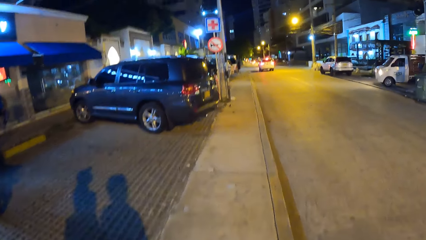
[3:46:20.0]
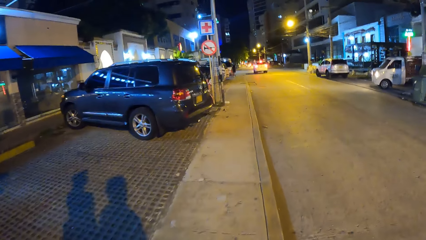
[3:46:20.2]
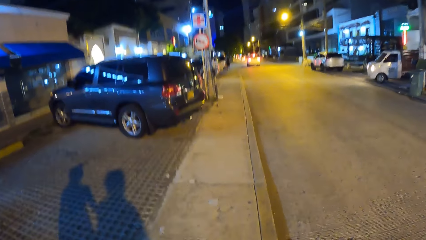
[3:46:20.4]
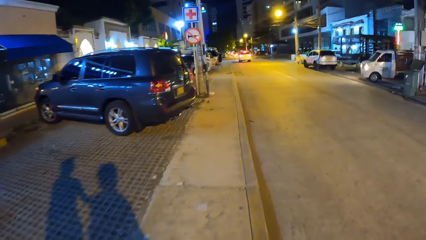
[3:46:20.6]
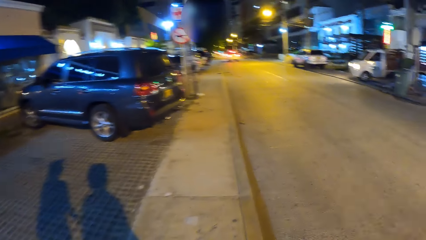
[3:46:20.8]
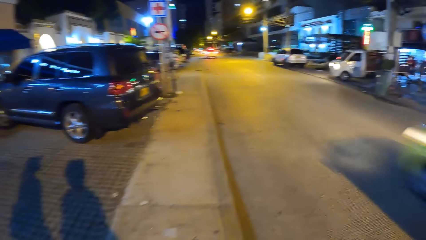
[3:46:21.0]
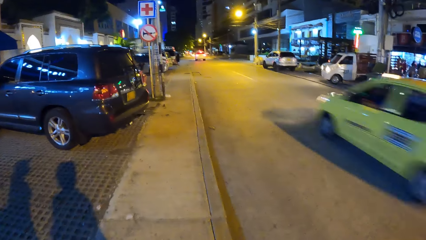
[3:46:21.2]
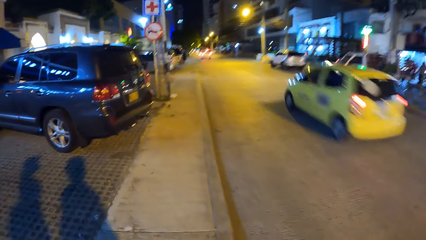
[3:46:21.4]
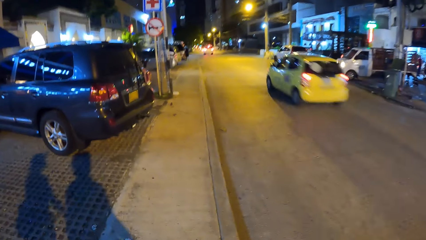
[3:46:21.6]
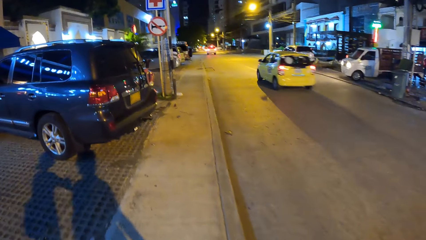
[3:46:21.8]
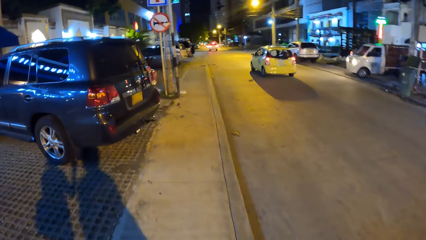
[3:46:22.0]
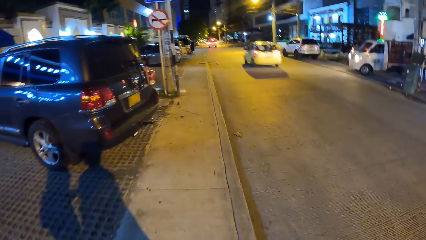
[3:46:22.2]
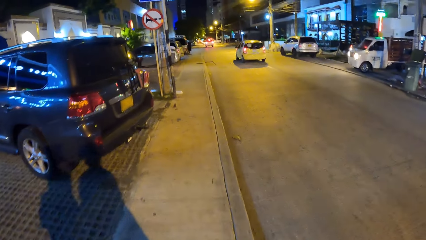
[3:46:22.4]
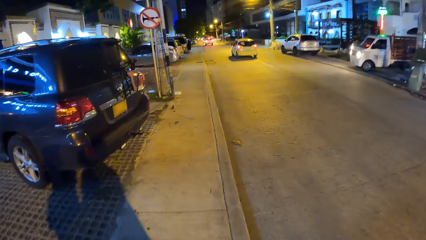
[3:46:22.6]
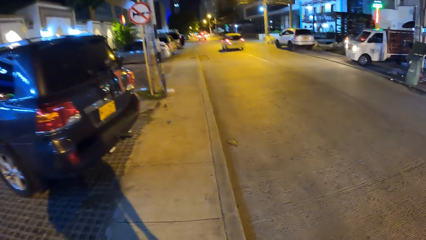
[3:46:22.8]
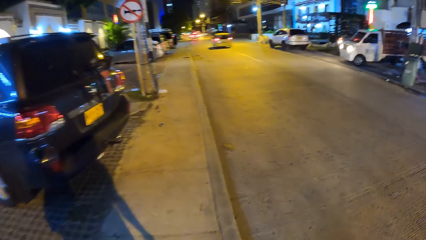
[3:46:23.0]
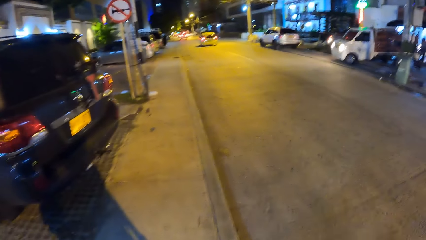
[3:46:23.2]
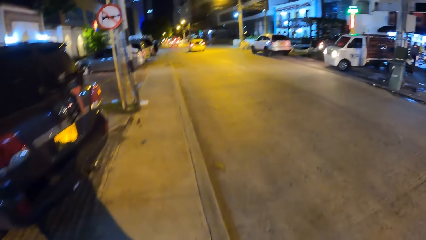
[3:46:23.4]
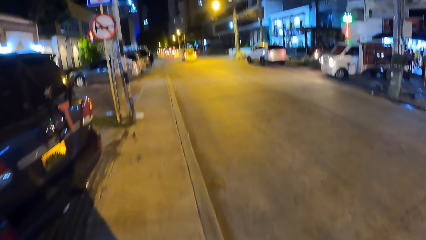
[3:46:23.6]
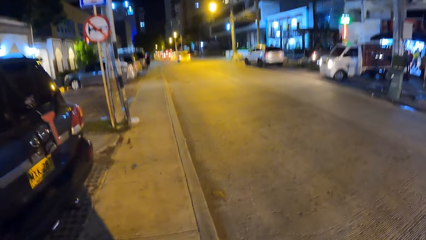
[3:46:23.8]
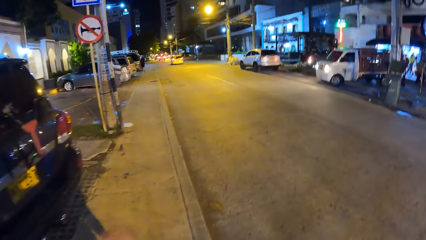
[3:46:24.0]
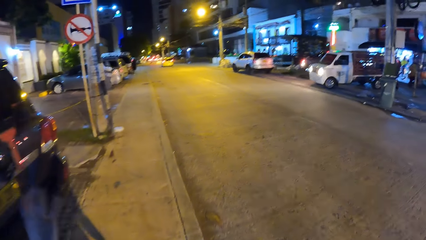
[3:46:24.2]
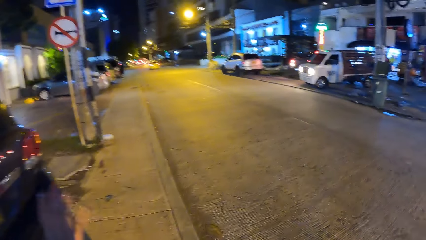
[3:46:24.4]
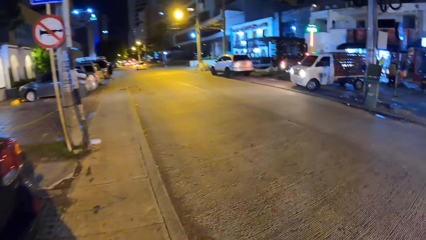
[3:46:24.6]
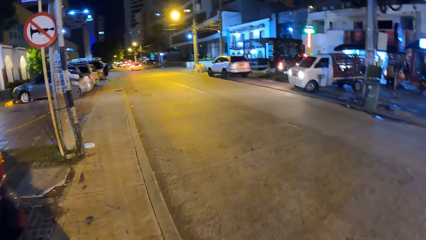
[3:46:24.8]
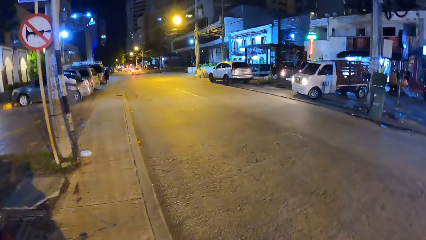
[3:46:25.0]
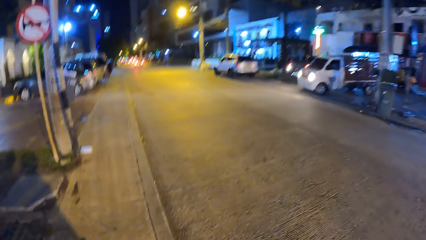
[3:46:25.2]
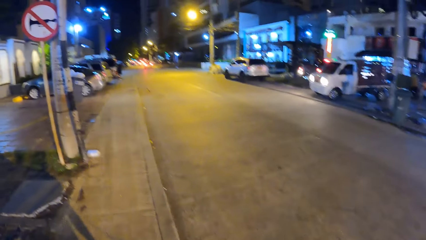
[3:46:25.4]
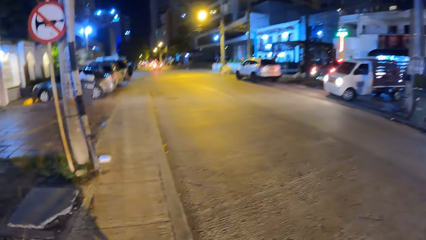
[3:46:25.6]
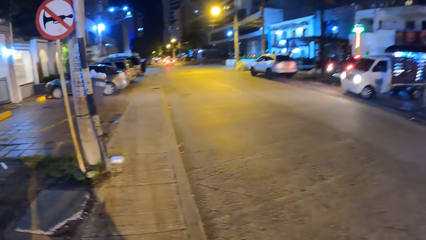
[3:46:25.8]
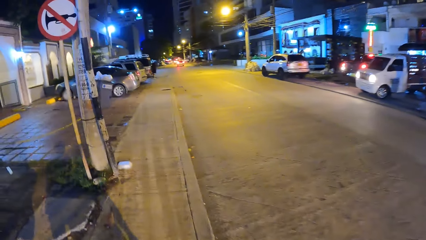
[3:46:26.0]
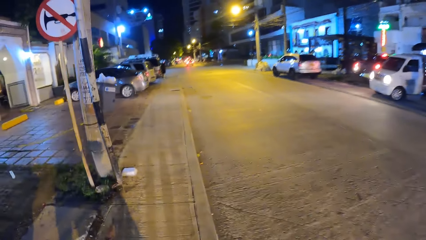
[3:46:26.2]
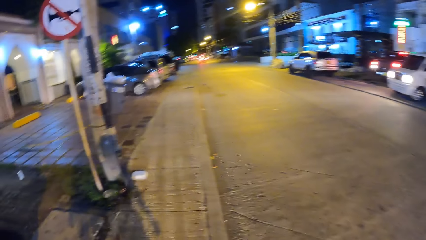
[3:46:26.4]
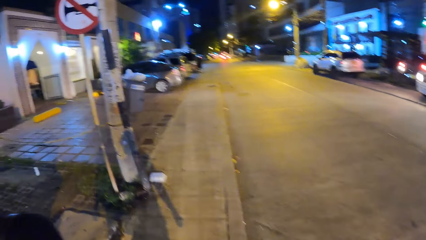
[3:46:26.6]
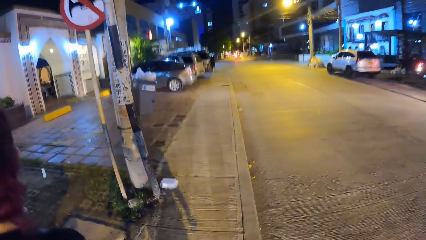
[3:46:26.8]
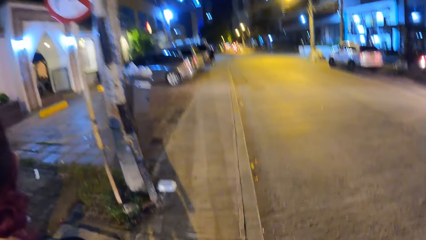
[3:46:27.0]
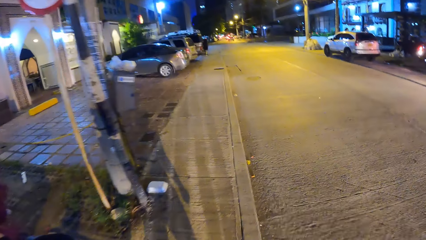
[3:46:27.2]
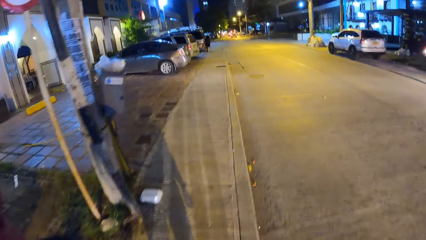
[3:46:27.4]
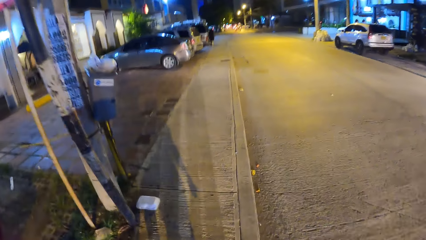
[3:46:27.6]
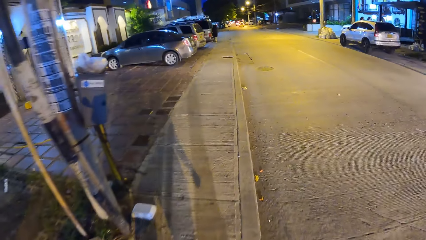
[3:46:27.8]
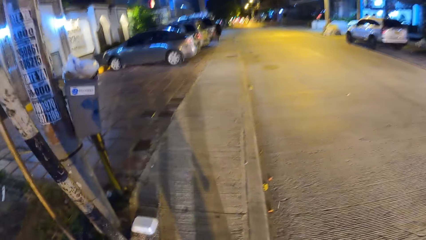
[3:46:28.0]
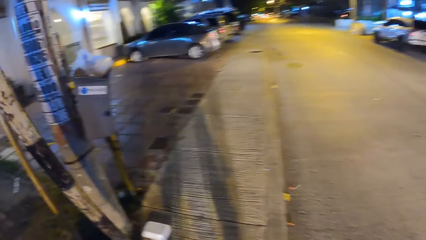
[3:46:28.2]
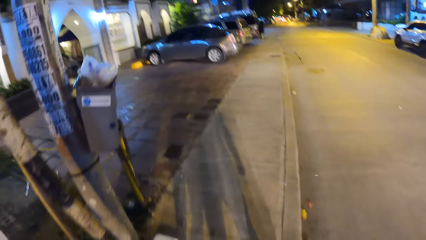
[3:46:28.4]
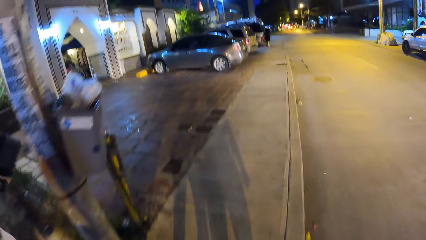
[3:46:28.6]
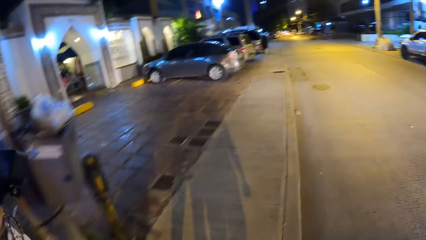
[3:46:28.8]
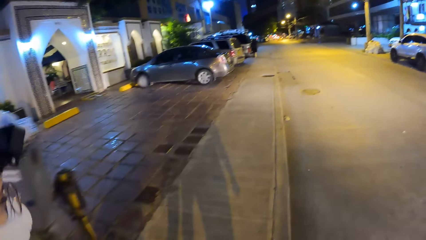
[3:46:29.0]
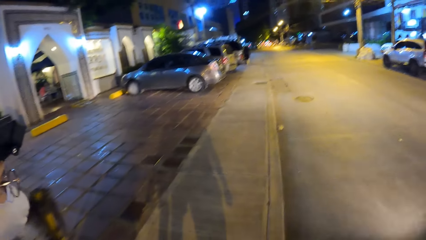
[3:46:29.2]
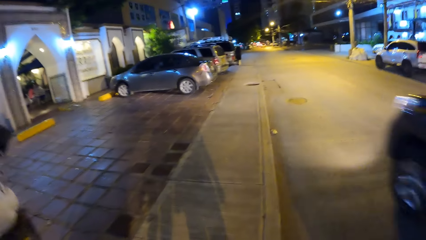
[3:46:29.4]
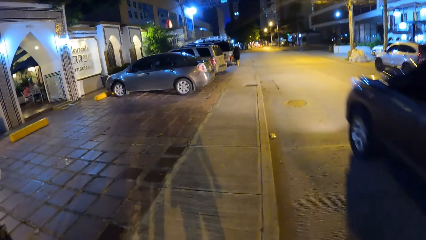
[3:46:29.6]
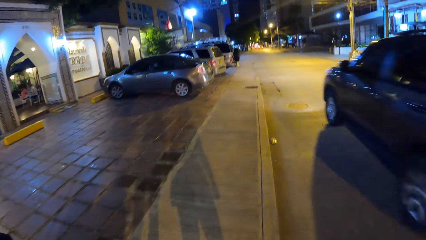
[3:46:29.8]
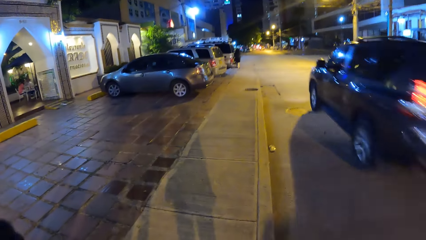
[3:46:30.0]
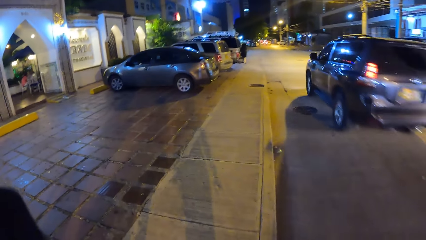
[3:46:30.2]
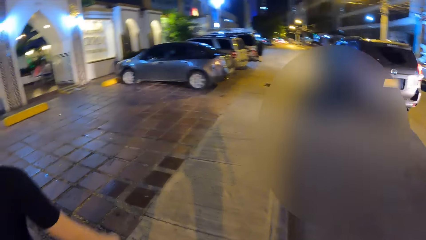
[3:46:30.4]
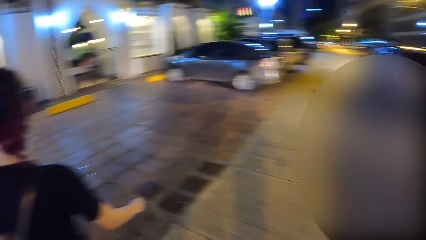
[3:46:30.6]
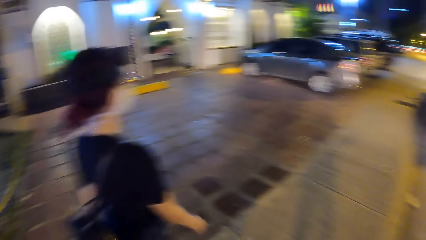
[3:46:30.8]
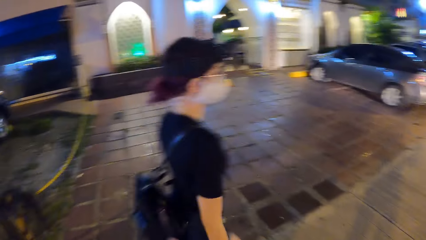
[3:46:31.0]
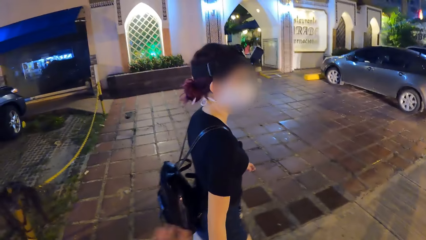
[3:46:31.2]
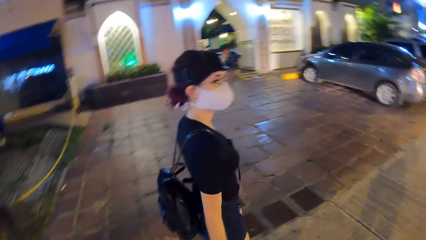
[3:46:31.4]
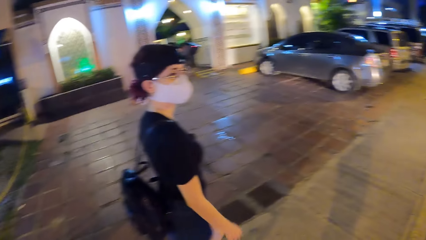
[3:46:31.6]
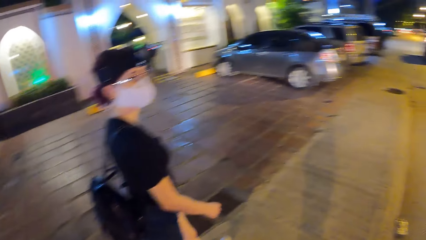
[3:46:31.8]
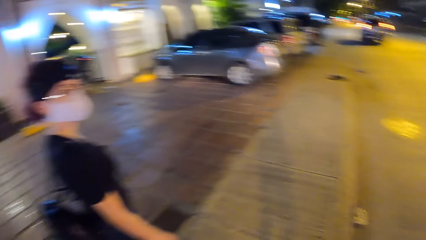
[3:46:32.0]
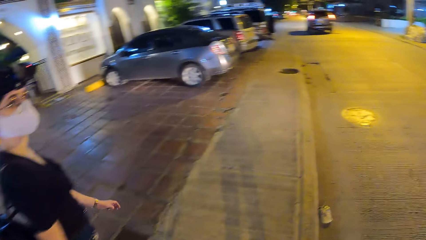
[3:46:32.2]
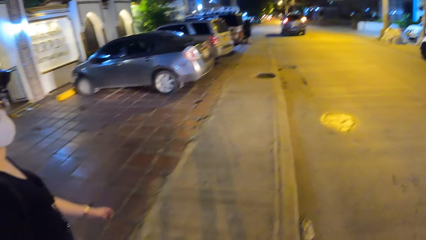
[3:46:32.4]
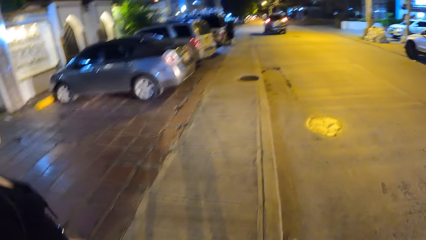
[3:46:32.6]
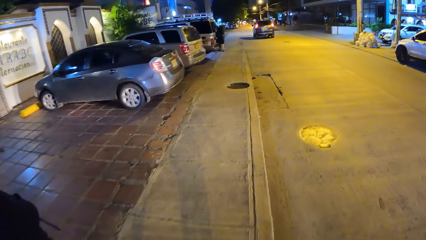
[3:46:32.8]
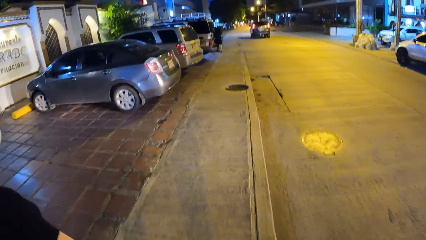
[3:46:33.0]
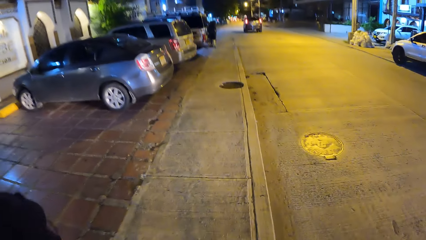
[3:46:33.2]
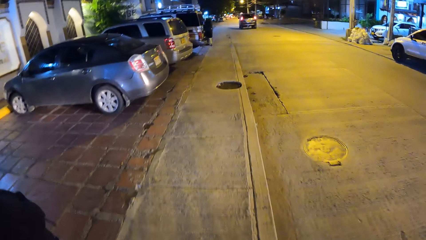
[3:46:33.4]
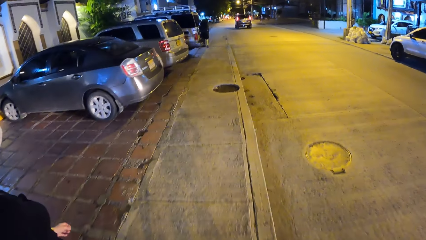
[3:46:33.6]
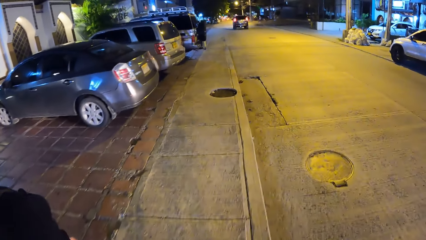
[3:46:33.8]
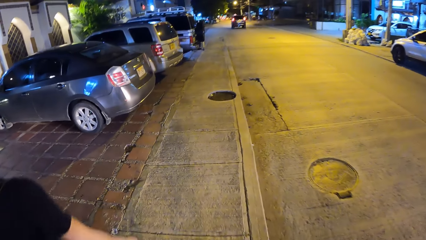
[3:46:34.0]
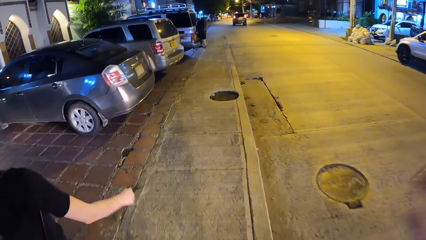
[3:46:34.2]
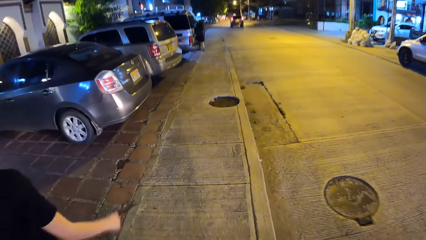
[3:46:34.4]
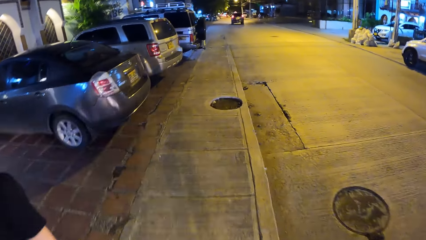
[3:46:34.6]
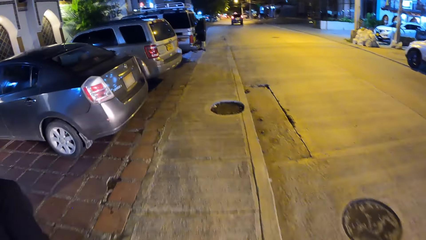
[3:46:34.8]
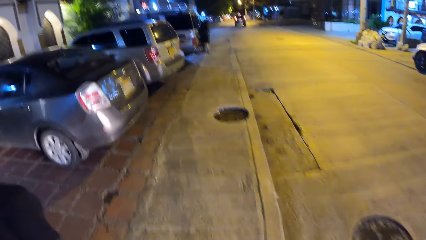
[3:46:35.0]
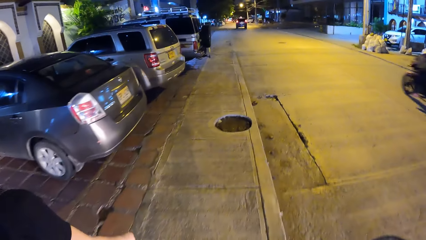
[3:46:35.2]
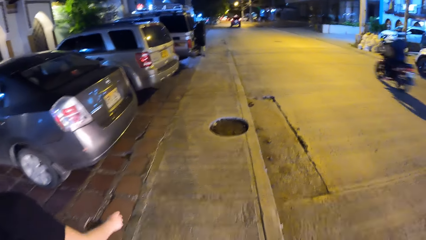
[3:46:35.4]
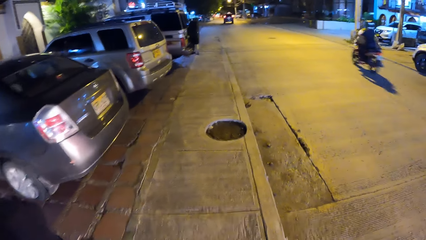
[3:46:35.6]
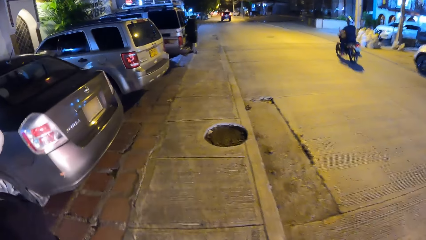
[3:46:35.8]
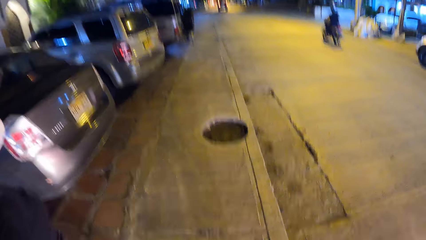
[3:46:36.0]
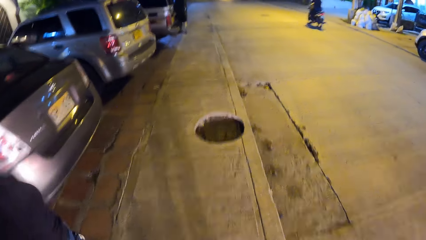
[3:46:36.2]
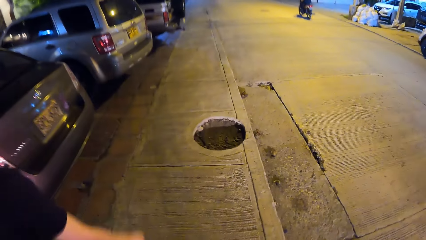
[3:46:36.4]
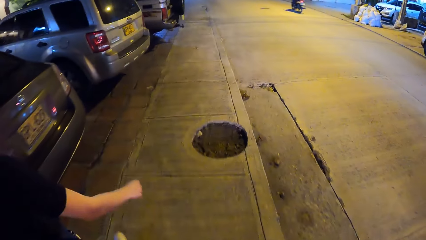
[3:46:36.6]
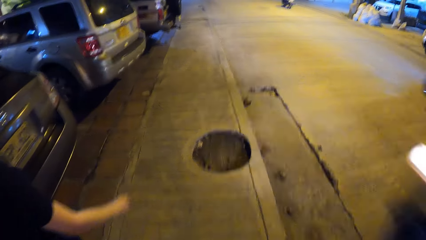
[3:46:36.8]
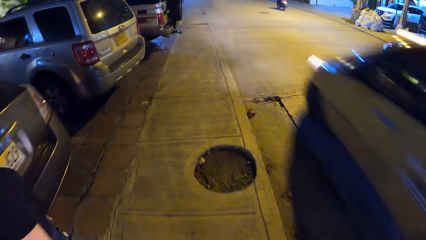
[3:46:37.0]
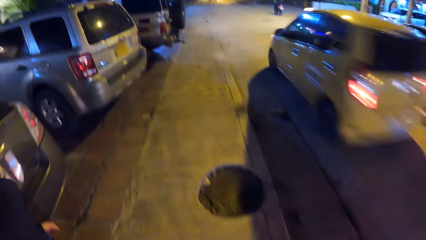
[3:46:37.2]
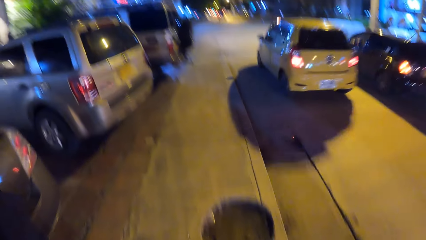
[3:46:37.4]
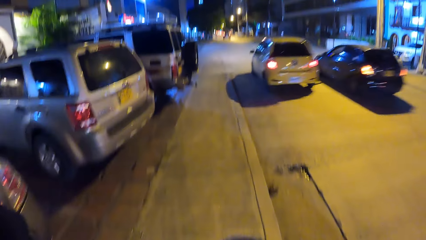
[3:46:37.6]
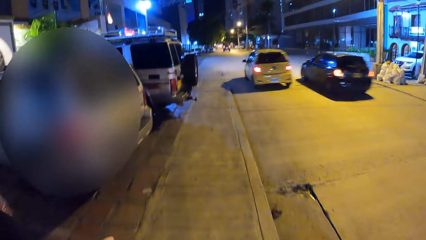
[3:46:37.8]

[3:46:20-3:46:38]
The camera wearer walks on a pavement. A car drives past them. They walk past a car. A woman moves a hand. The camera wearer walks on a pavement. They look at the woman. A car drives past them. They converse with the woman. A motorcycle drives past them. A car drives past them. They walk past some cars. They look at the woman.
